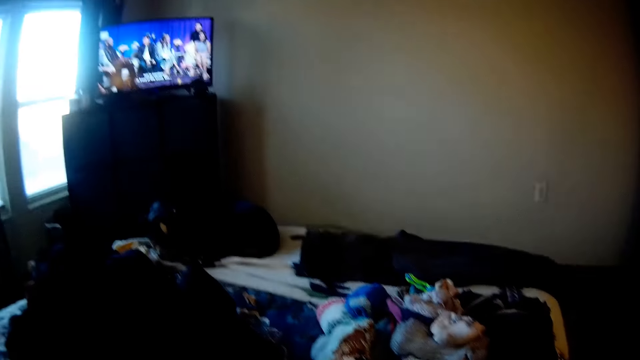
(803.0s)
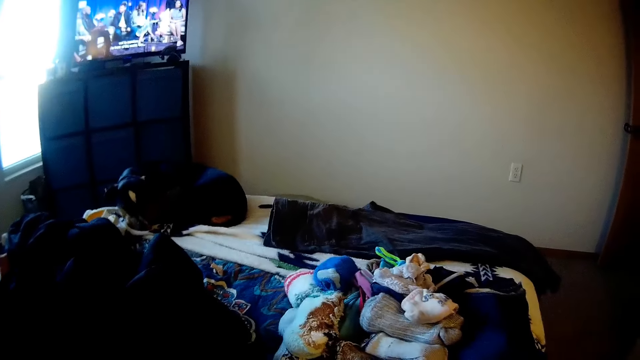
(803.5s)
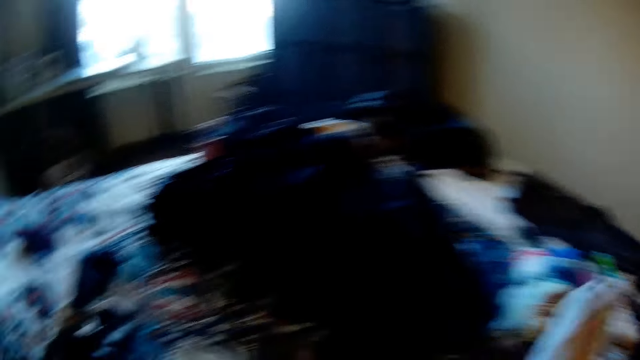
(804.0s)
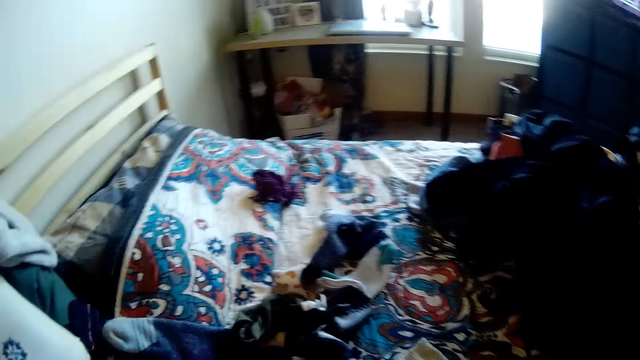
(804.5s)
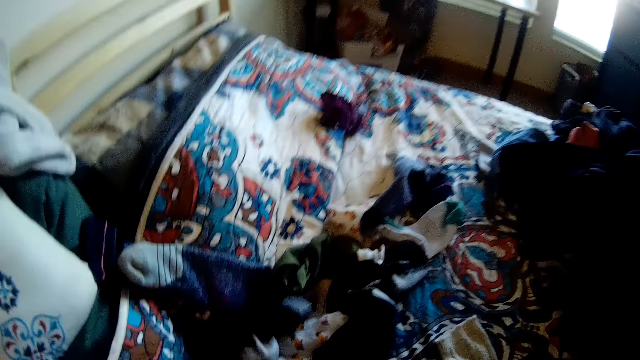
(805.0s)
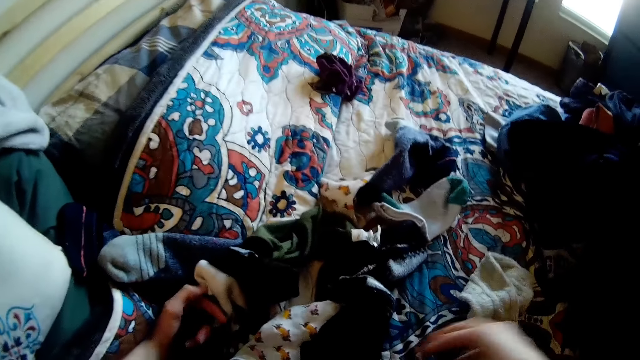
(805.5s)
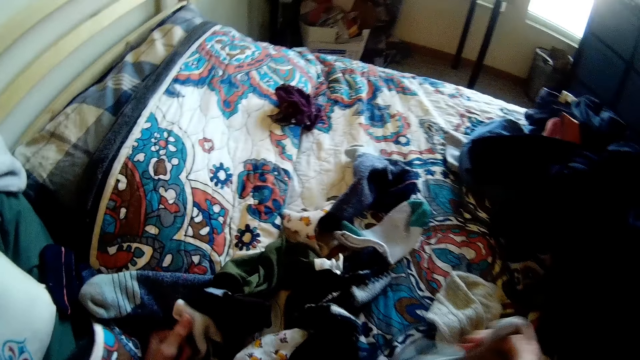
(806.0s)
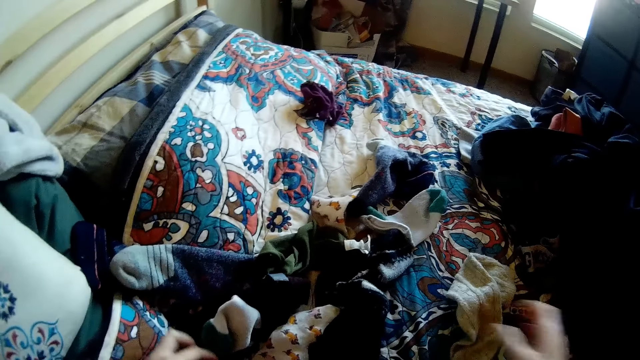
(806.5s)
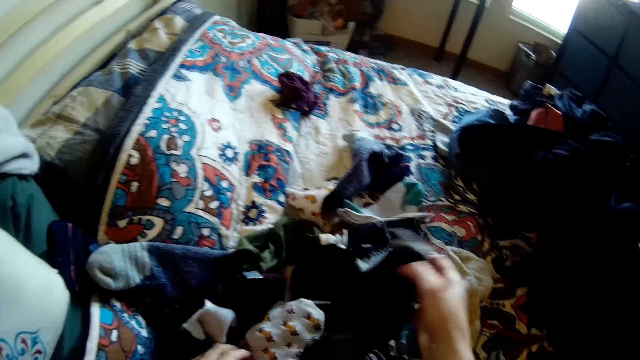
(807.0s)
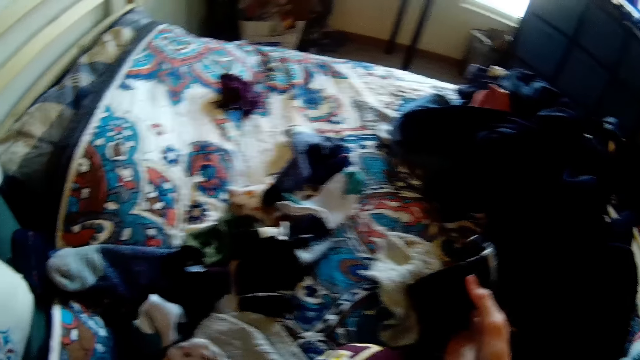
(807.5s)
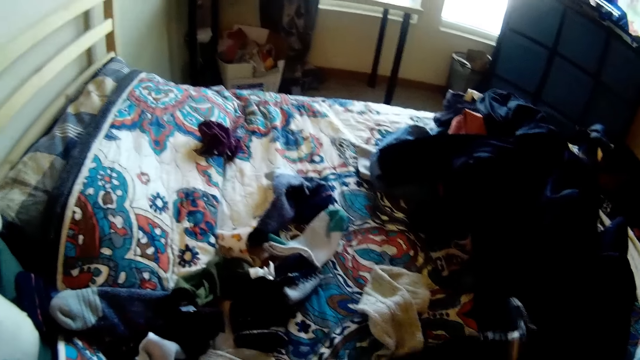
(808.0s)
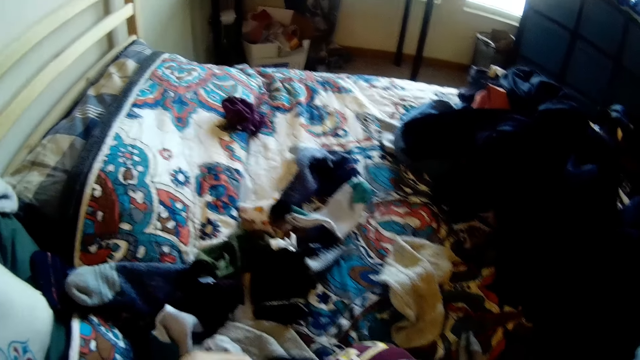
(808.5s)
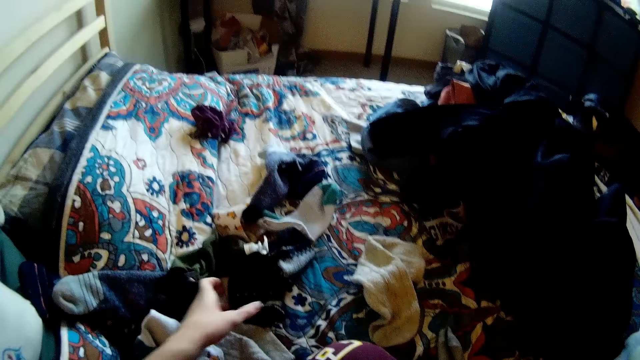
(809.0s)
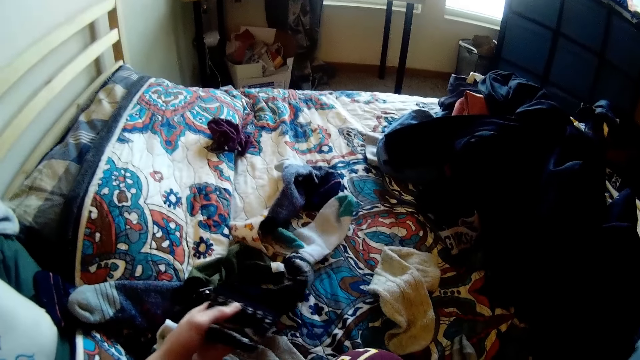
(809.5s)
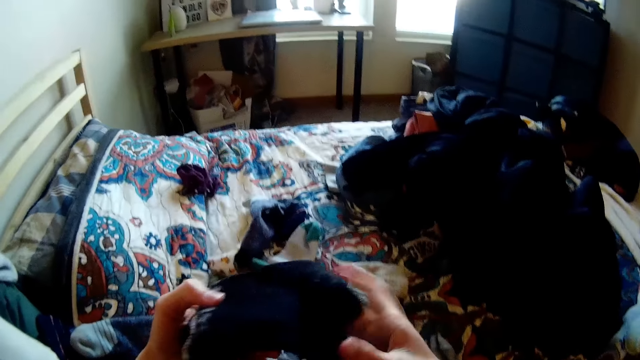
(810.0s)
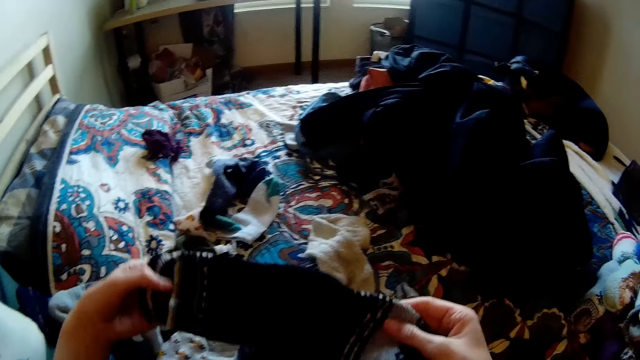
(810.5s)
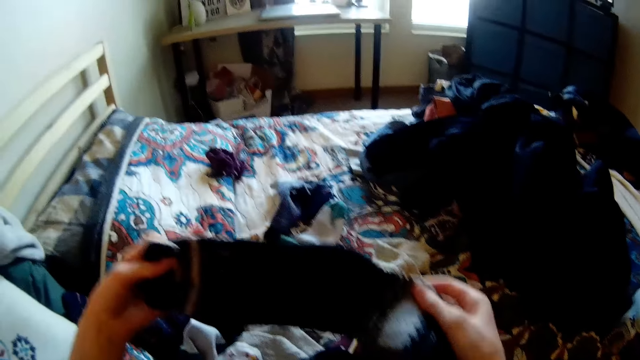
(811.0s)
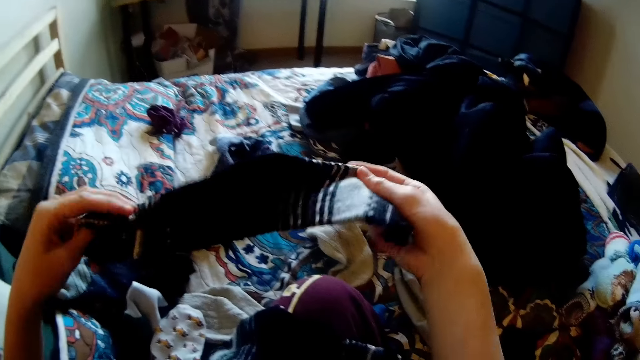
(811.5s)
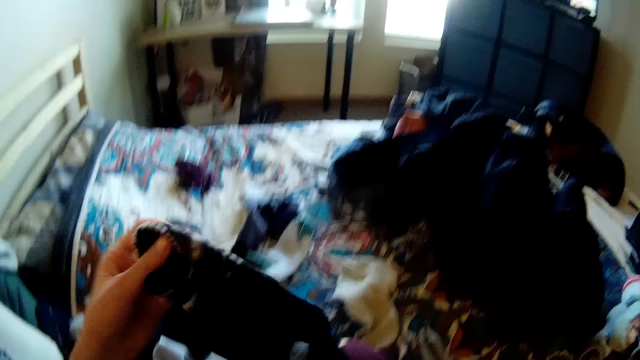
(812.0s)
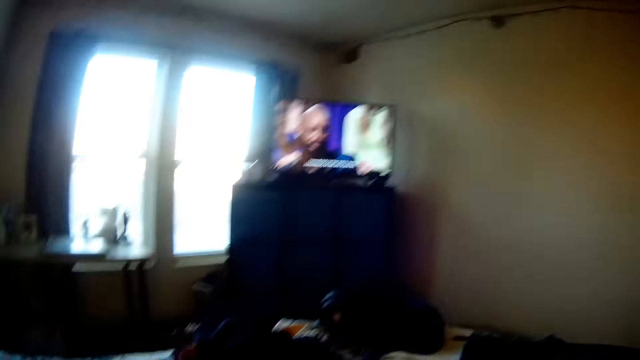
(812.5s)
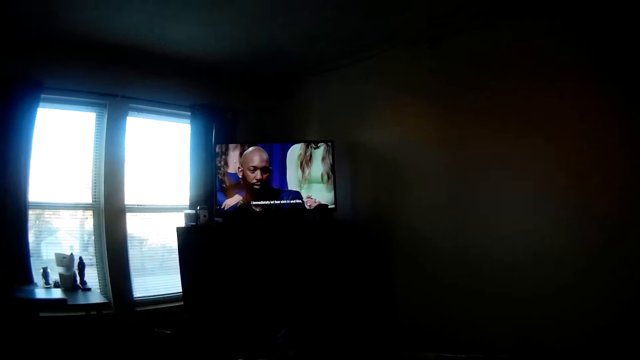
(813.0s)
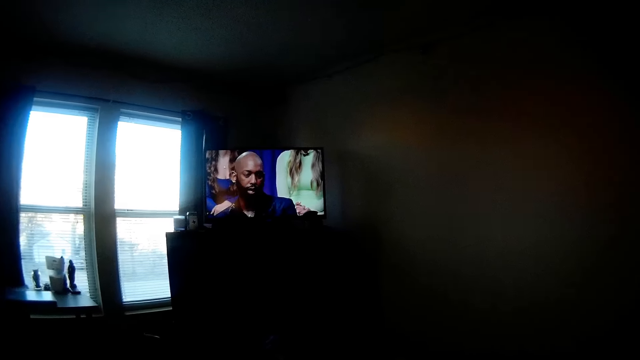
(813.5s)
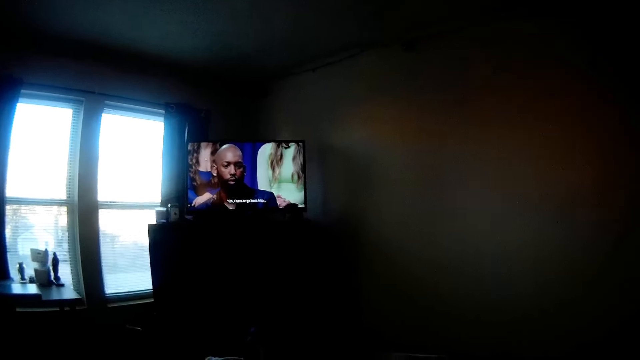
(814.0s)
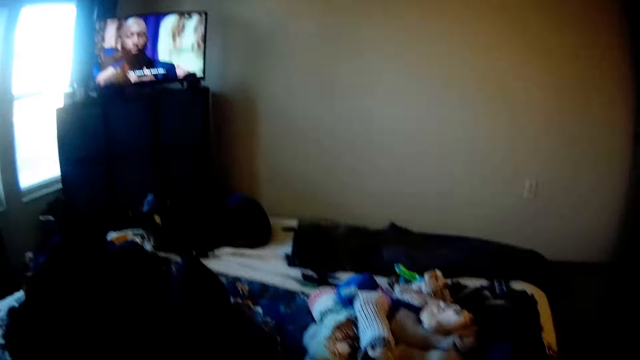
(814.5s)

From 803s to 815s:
The camera wearer looks at the dog. They look at the bed. They hold the socks. They hold the socks again.

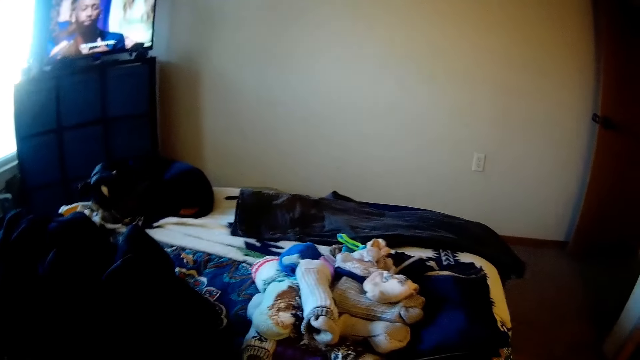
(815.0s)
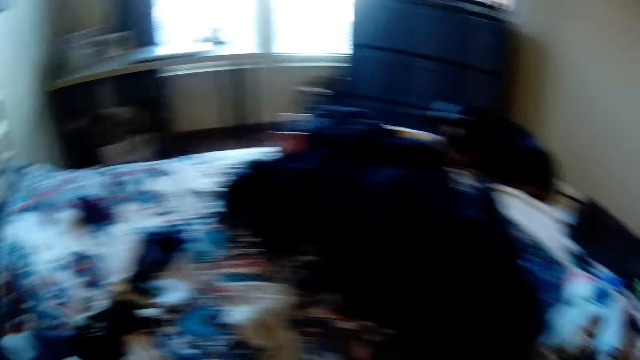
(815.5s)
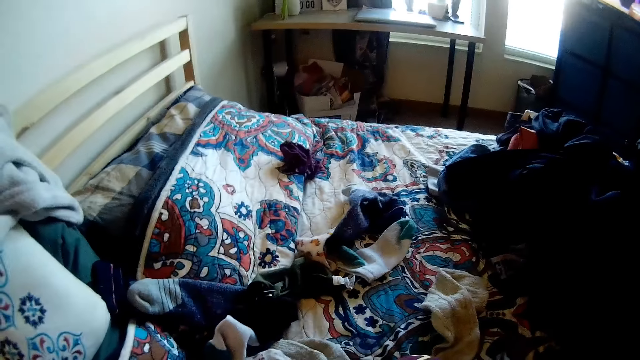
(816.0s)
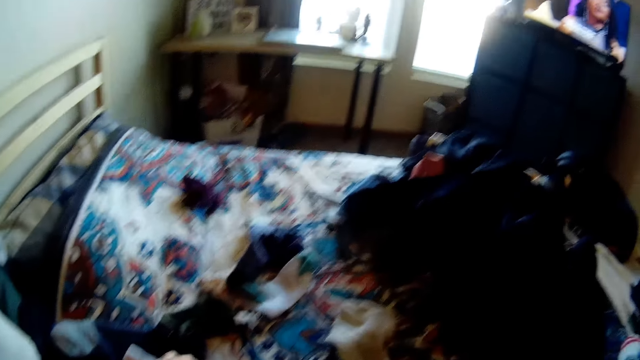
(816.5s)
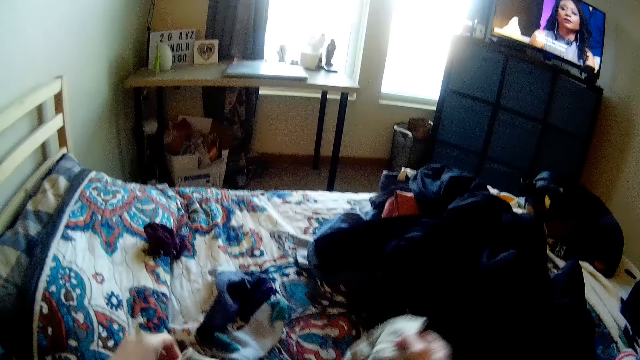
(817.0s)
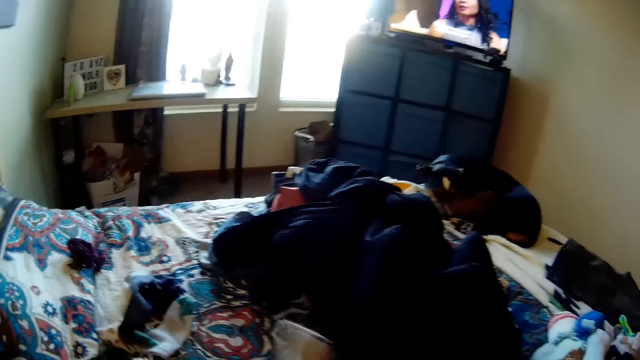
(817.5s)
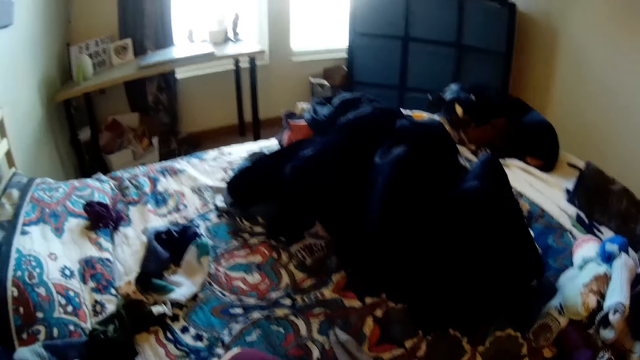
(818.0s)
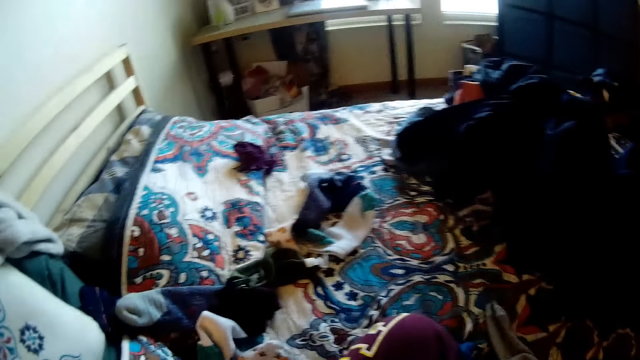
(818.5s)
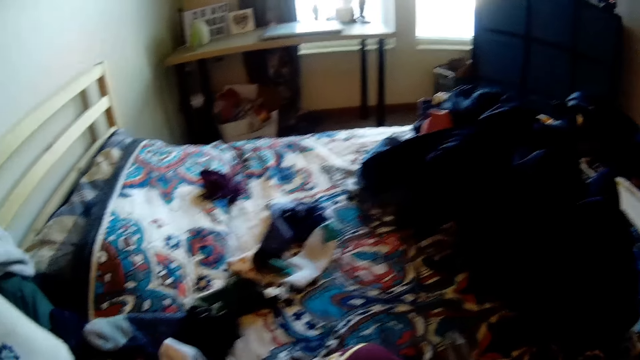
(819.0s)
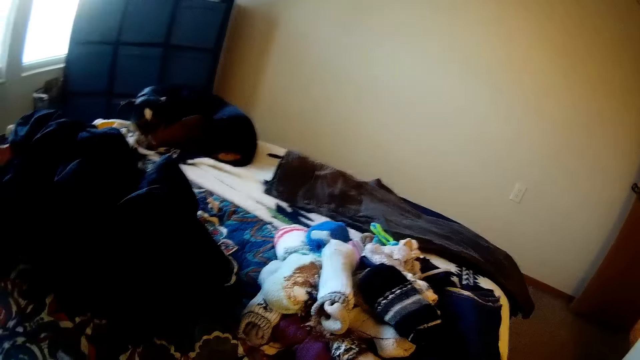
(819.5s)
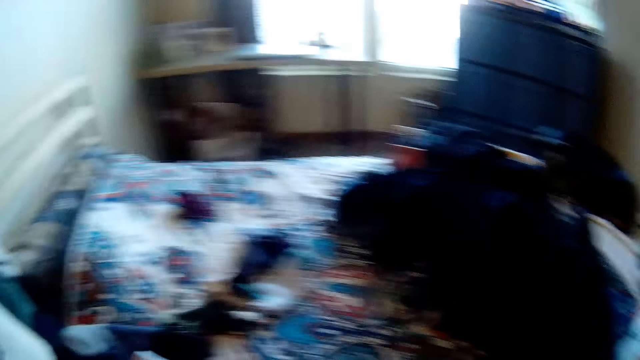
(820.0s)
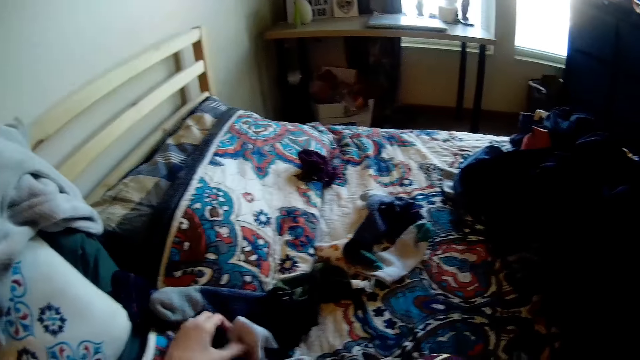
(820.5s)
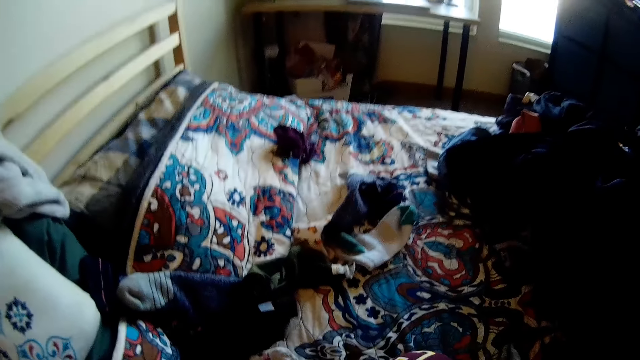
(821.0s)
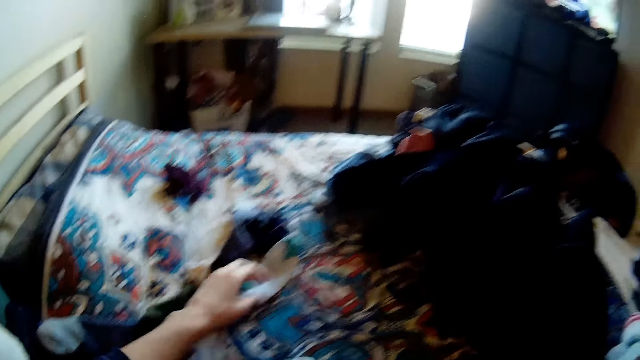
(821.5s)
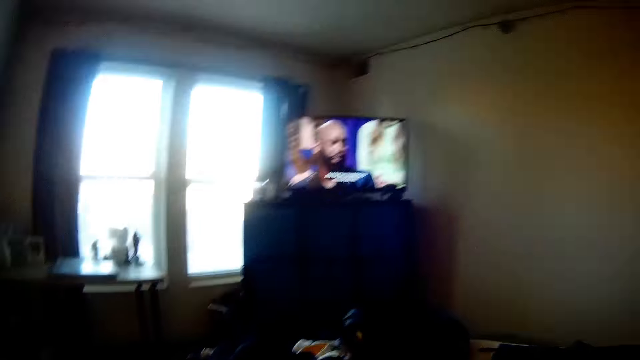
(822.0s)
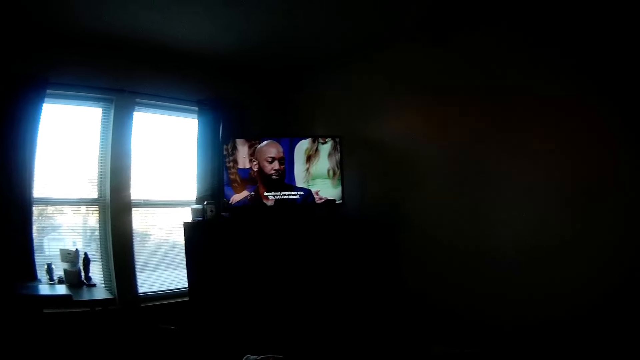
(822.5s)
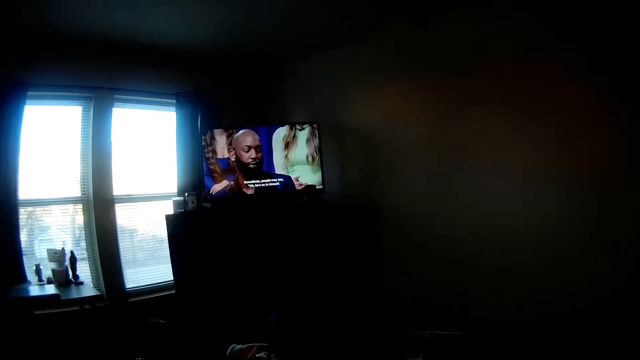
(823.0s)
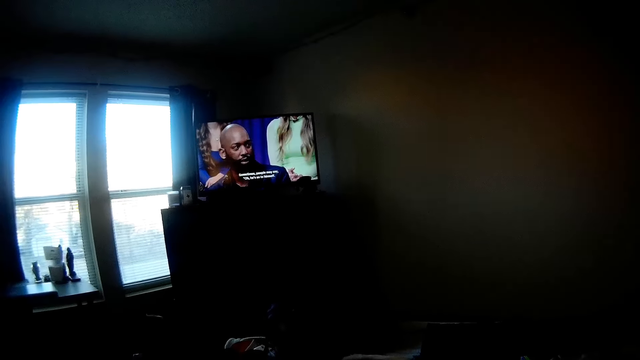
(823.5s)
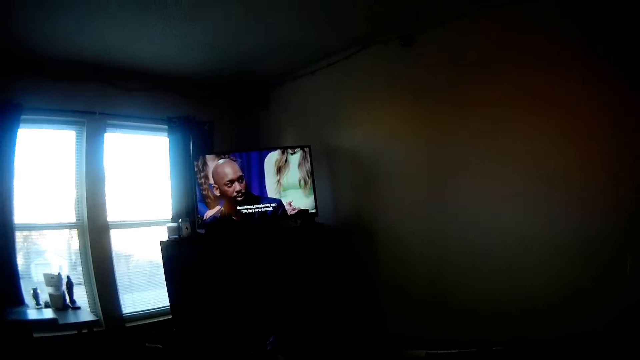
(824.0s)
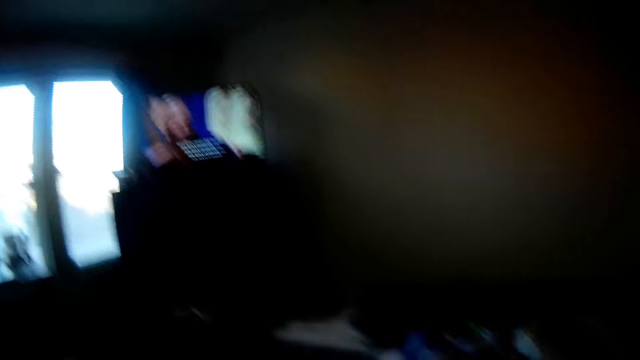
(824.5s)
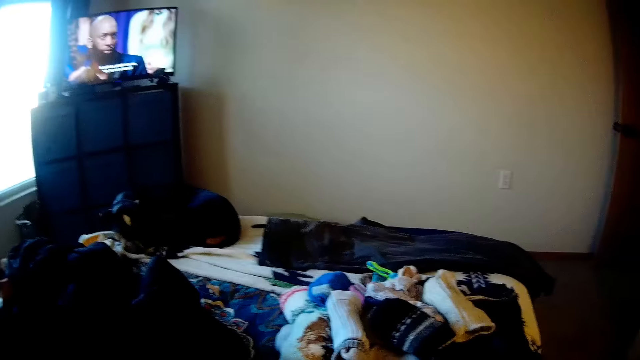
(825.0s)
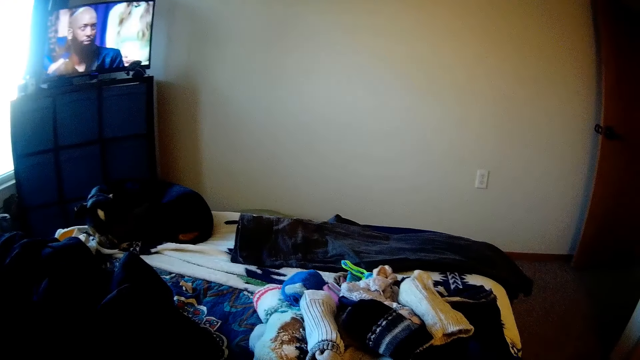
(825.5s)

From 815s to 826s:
The camera wearer looks at the bed. They watch the television.
